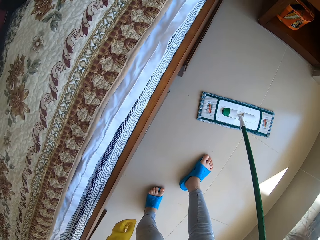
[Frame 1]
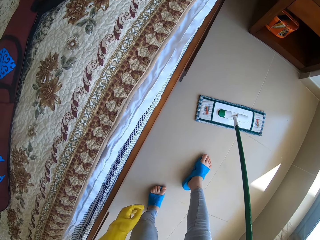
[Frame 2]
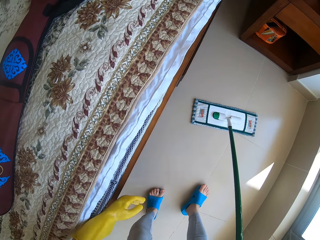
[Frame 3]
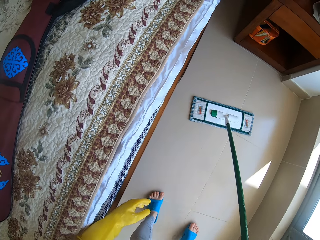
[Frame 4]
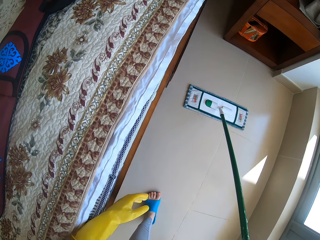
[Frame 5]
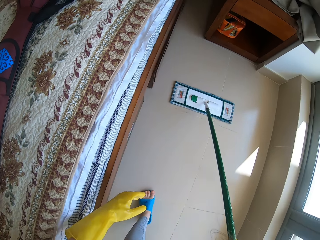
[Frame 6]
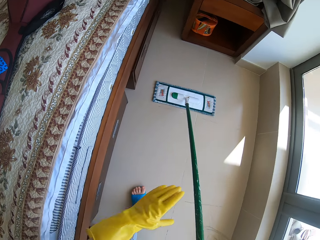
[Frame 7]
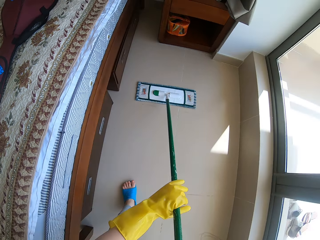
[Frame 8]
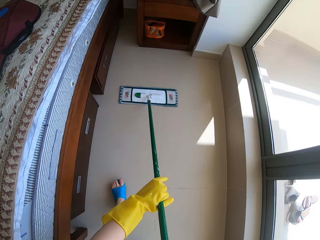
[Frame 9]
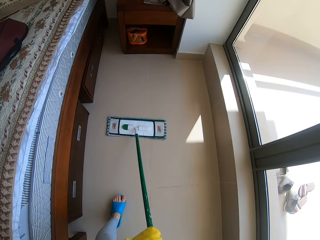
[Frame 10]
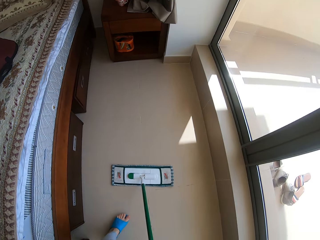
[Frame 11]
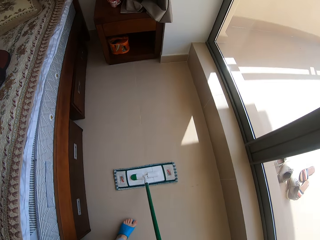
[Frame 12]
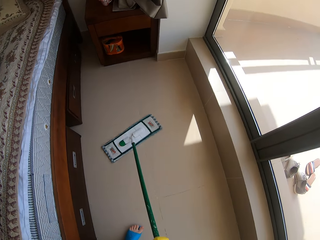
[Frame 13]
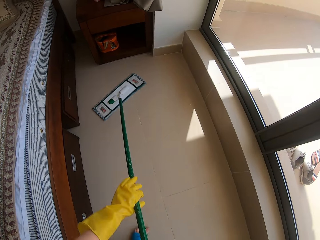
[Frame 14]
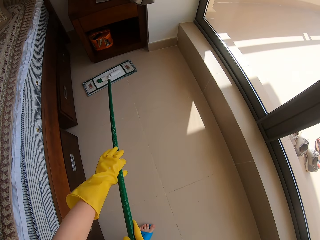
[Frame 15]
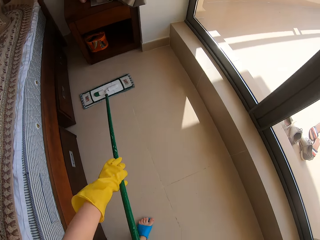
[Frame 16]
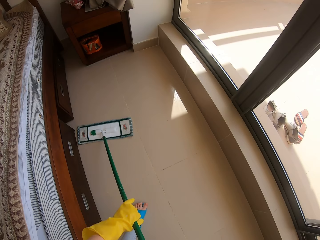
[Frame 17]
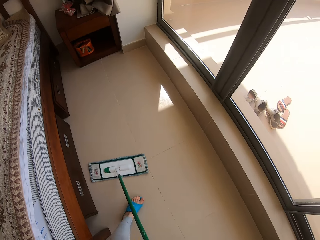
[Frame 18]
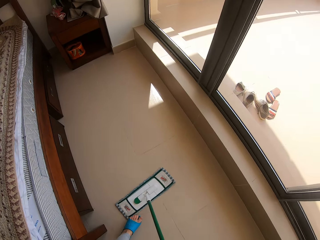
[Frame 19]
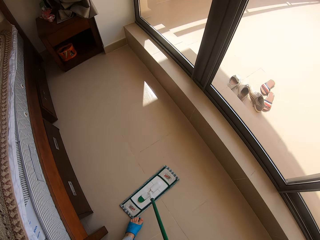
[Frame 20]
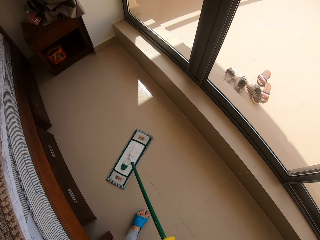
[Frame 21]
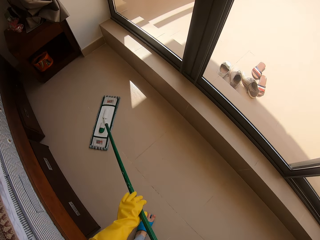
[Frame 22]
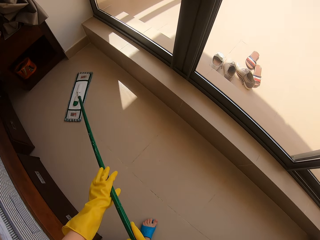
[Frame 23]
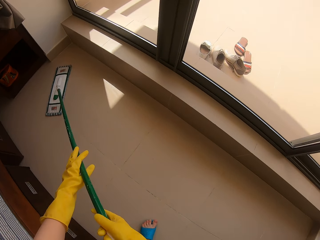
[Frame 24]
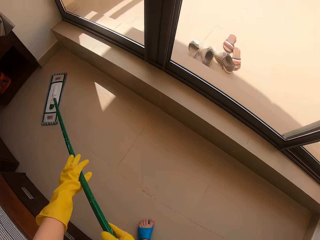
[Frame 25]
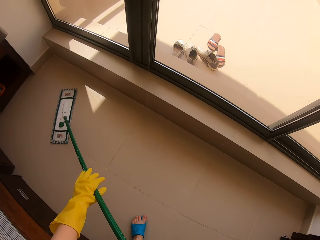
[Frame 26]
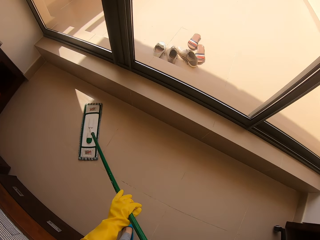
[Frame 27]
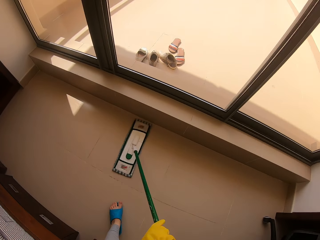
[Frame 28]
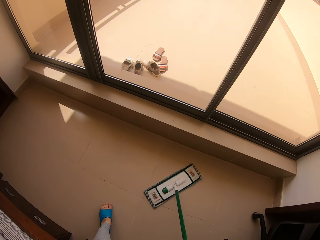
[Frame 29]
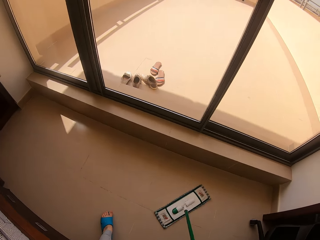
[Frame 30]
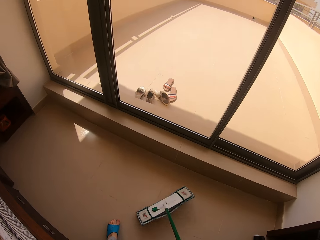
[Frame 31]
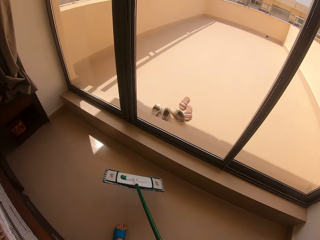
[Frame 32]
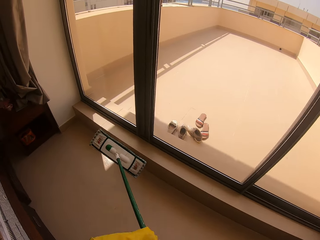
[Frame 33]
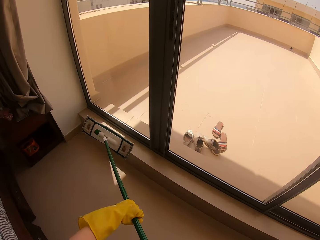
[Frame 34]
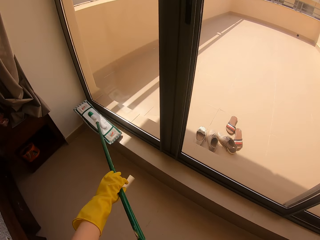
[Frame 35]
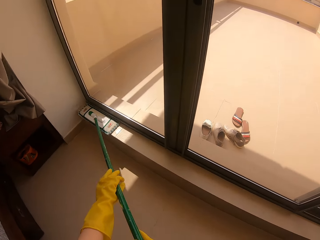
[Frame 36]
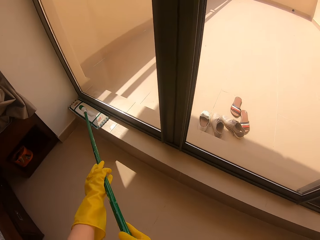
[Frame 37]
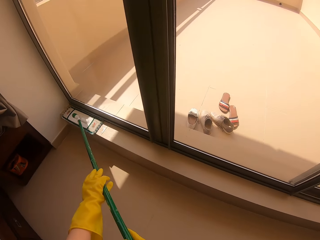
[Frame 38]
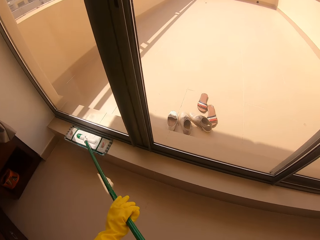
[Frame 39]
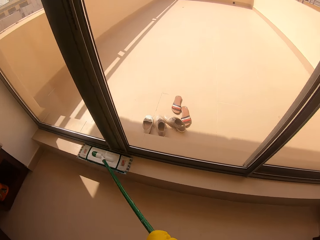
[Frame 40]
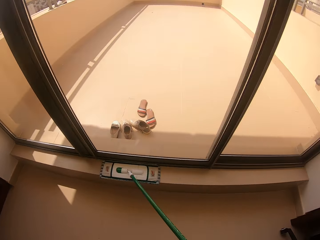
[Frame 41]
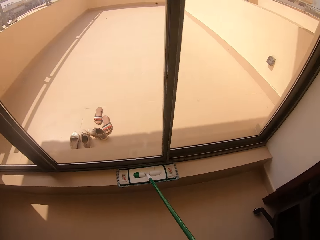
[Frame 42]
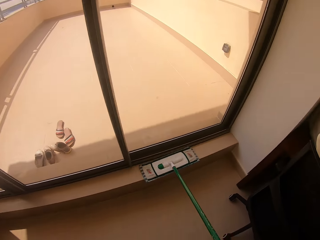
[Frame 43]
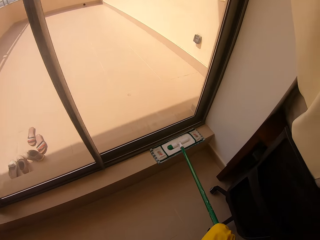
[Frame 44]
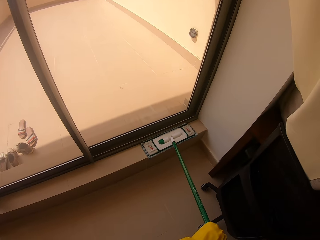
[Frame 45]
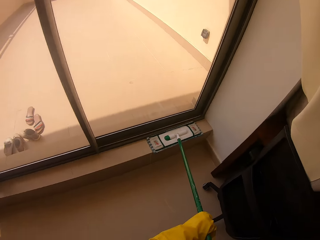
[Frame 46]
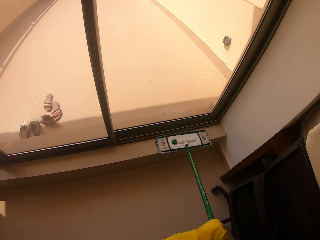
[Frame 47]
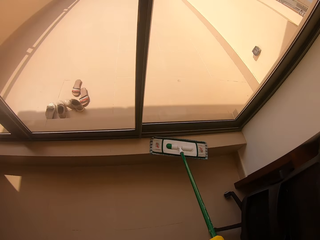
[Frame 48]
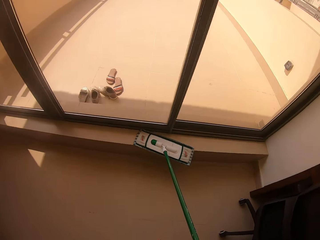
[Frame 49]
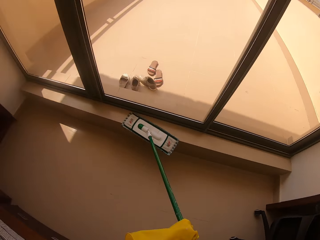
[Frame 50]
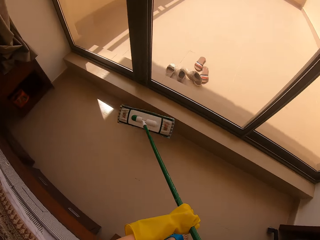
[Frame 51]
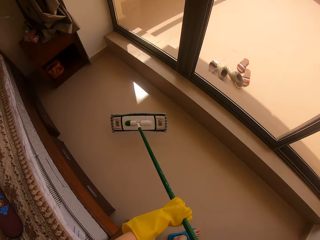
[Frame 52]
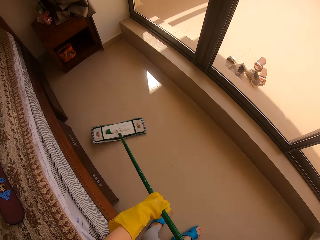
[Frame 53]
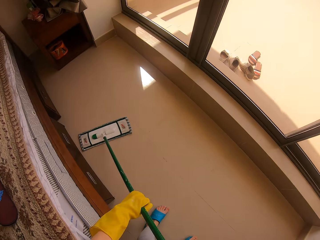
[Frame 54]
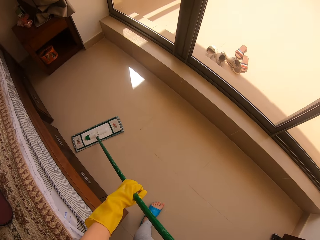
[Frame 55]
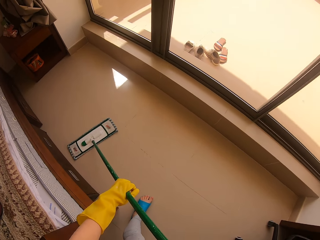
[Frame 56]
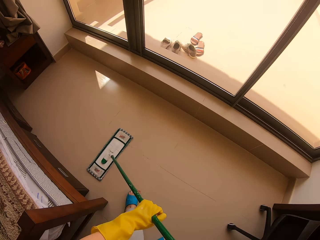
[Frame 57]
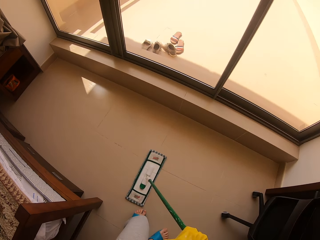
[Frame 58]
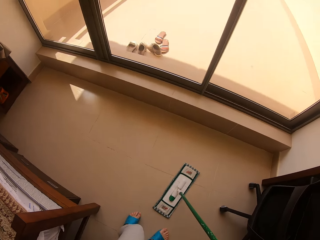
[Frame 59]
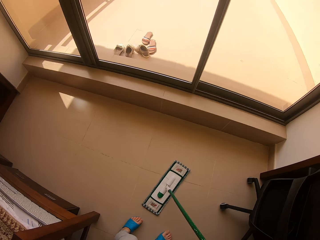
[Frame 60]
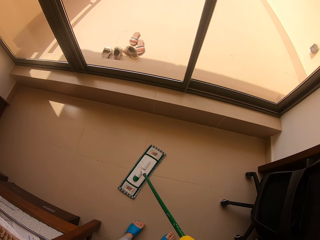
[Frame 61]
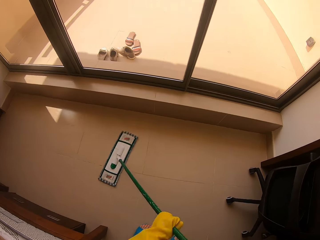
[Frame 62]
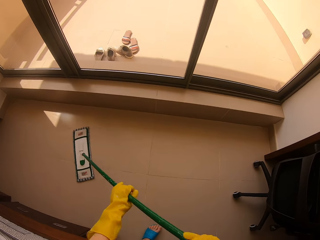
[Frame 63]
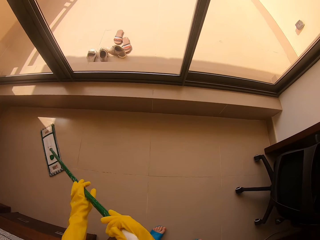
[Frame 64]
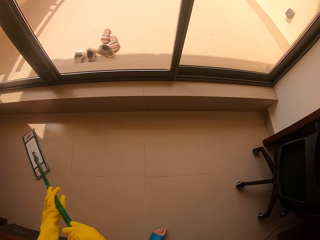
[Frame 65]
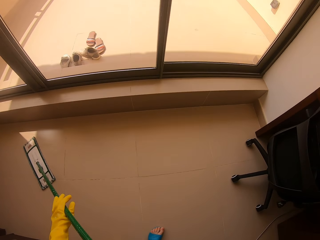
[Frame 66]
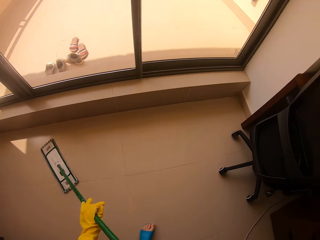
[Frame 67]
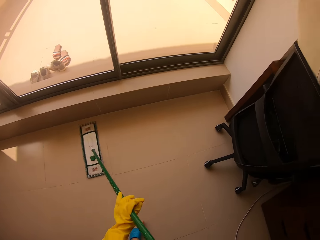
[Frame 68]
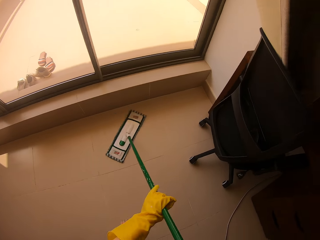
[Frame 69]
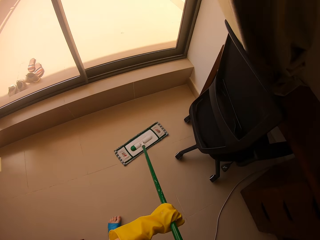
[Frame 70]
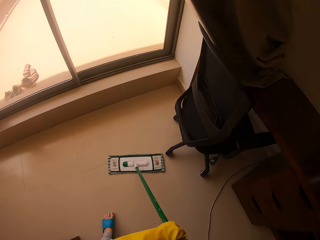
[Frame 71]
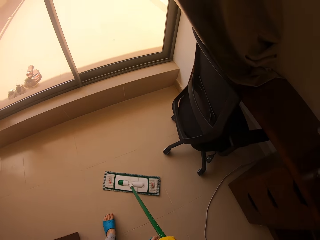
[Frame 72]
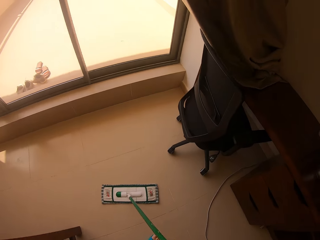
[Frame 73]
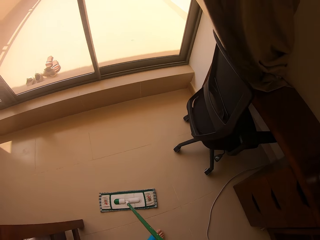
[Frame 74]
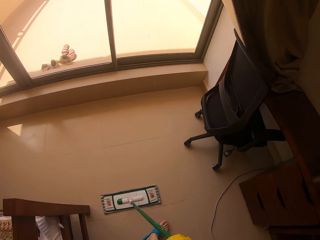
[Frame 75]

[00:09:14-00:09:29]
The camera wearer sweeps on the window with the push broom. They sweep the floor using the push broom.

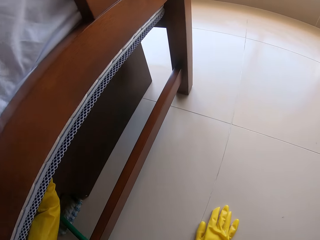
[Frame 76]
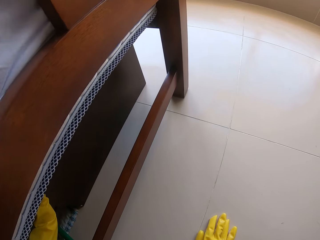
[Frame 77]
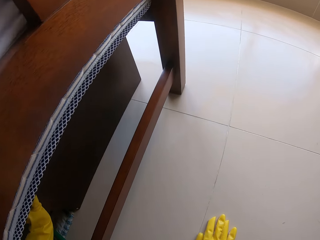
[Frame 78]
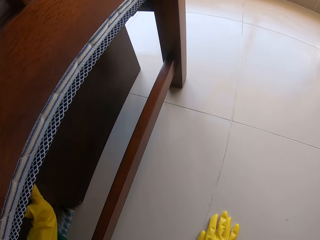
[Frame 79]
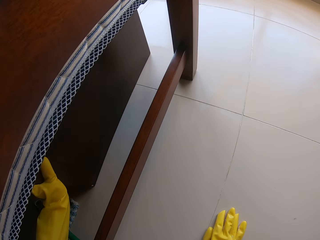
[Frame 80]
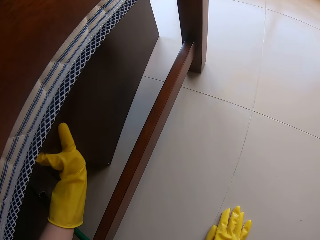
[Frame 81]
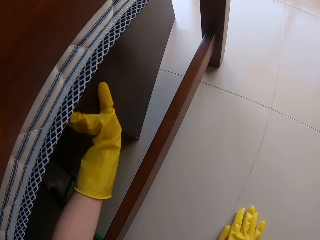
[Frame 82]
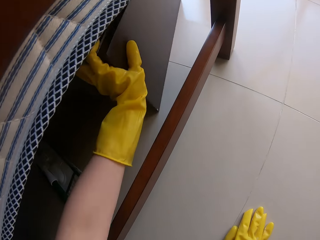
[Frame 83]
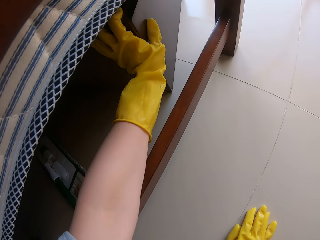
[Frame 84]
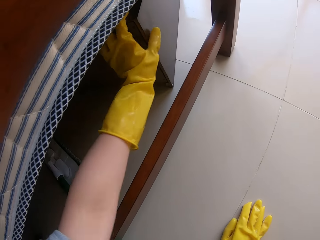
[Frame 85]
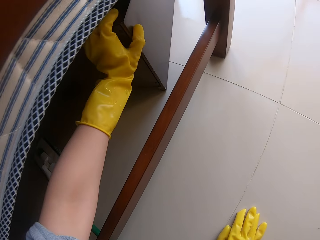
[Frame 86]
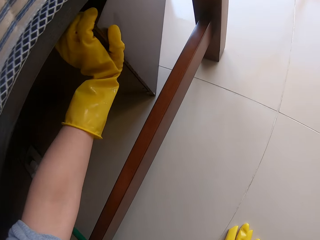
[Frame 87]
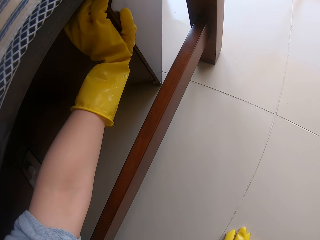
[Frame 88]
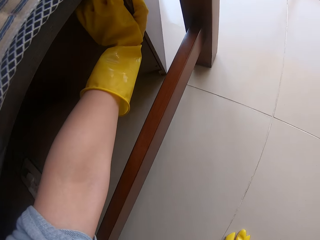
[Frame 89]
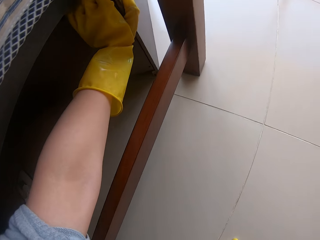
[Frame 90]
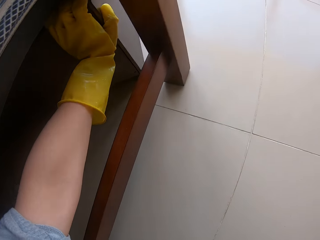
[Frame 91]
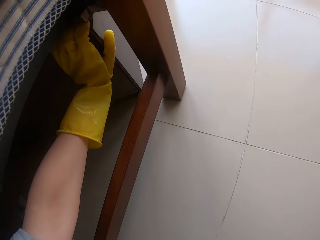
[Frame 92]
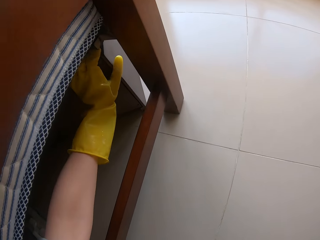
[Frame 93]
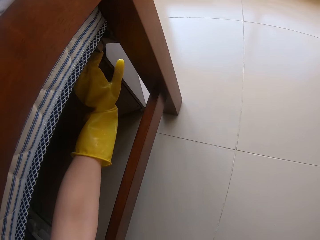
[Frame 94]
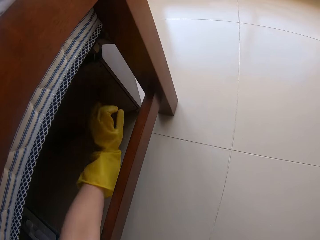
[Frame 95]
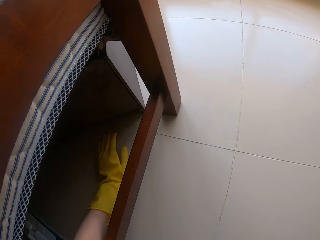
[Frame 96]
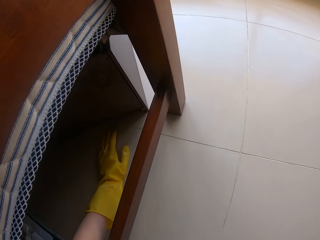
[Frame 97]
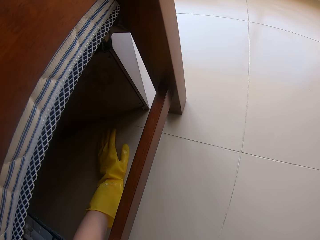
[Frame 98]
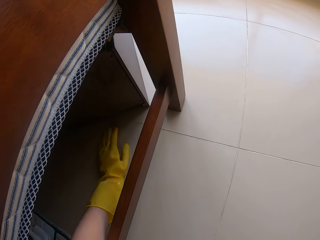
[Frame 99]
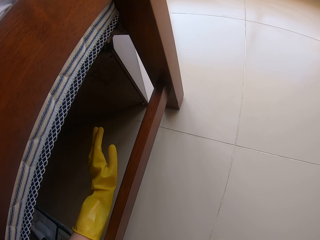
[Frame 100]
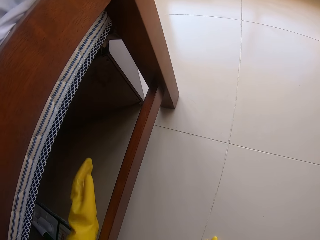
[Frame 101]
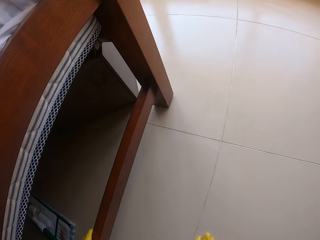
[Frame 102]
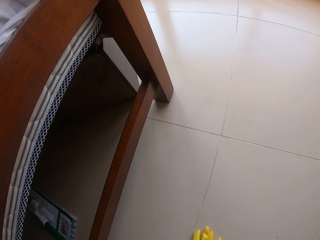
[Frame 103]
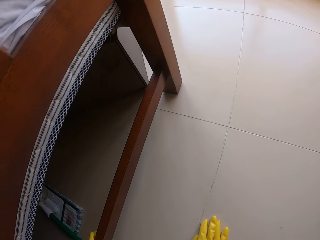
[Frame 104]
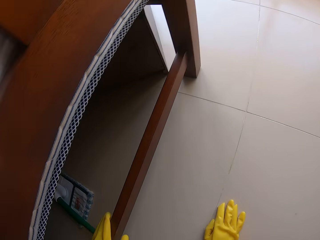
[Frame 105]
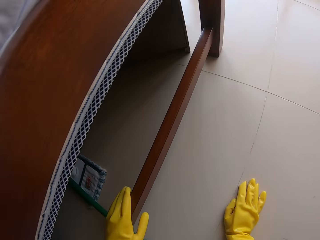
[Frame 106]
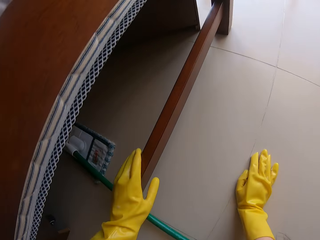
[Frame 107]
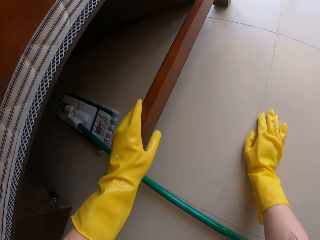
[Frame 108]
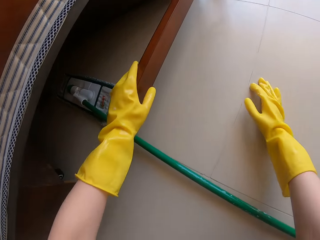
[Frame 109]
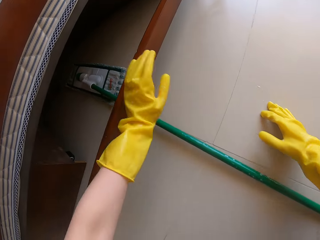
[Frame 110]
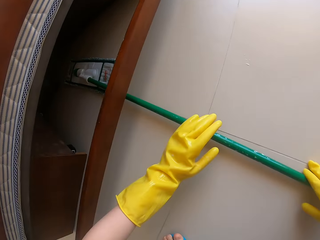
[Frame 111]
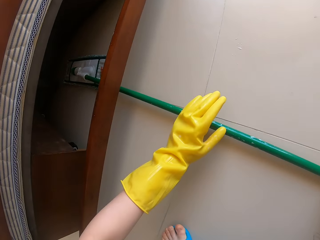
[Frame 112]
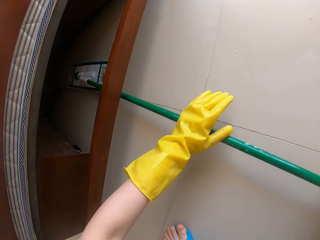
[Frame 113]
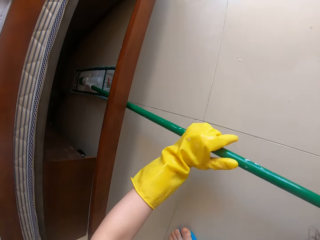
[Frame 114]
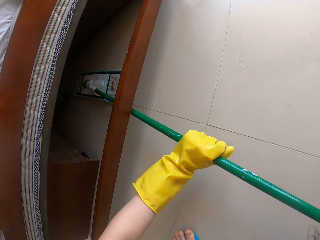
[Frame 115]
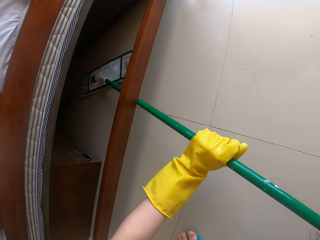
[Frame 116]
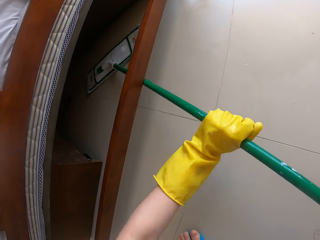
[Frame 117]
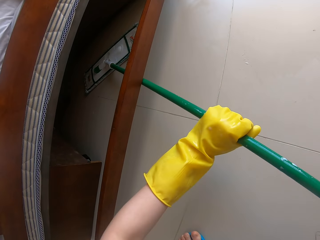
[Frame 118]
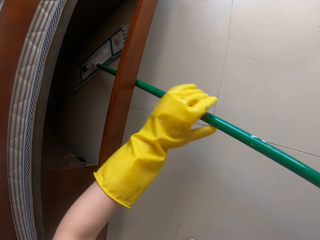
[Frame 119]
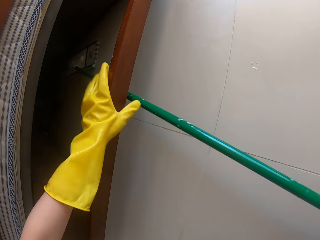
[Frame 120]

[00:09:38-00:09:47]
The camera wearer pushes the bed drawer. They swipe the floor.
